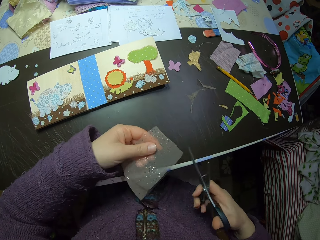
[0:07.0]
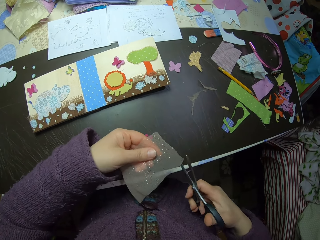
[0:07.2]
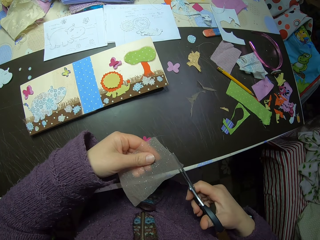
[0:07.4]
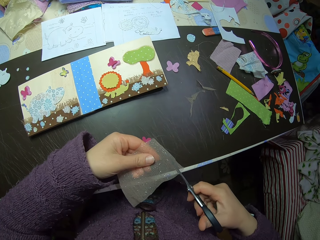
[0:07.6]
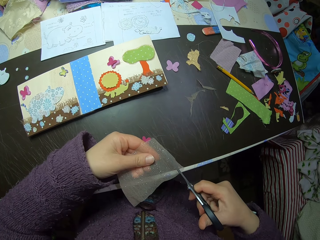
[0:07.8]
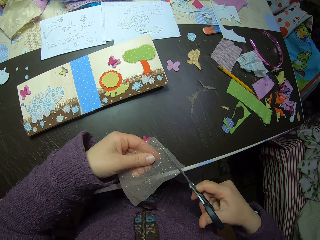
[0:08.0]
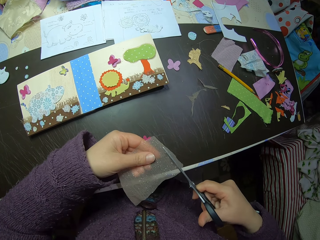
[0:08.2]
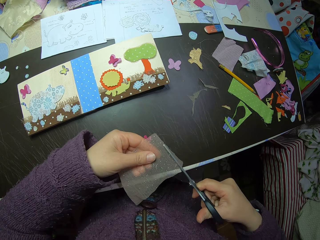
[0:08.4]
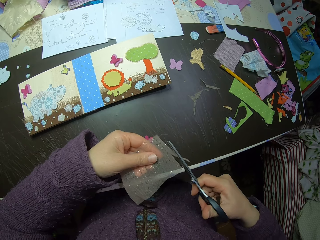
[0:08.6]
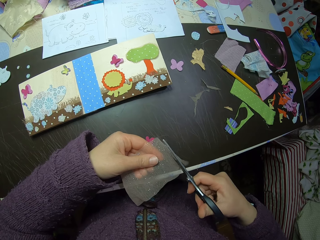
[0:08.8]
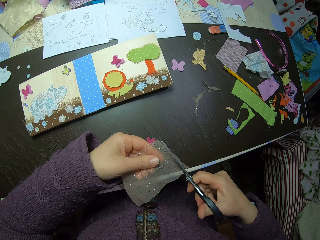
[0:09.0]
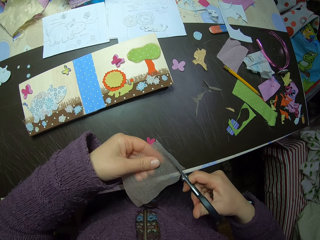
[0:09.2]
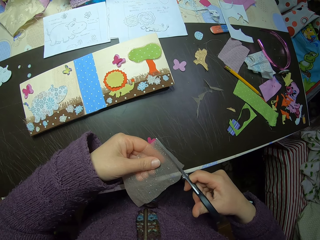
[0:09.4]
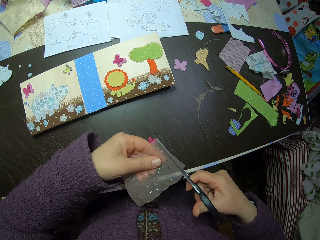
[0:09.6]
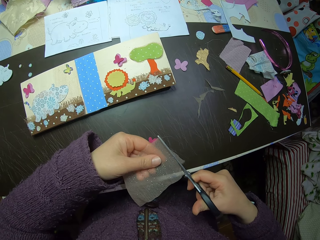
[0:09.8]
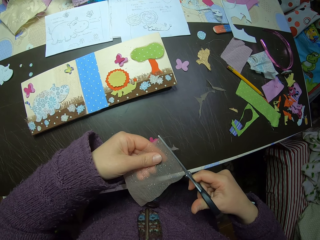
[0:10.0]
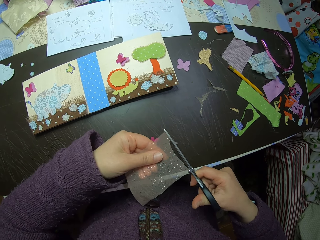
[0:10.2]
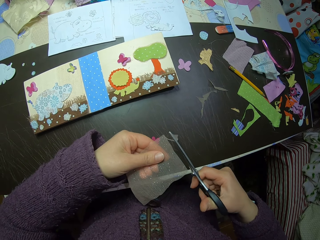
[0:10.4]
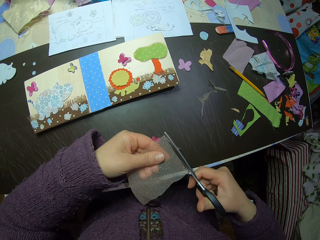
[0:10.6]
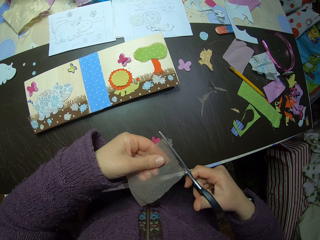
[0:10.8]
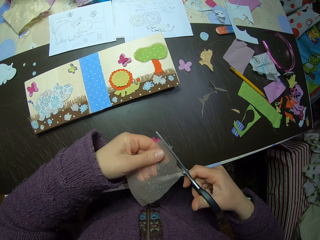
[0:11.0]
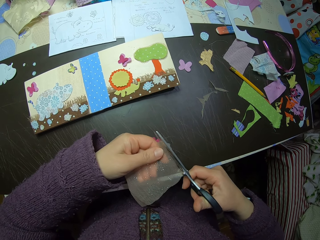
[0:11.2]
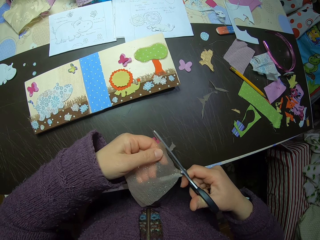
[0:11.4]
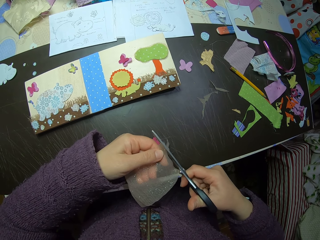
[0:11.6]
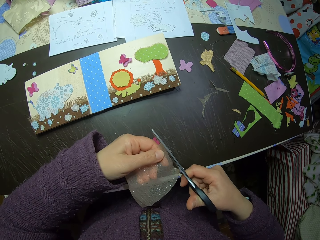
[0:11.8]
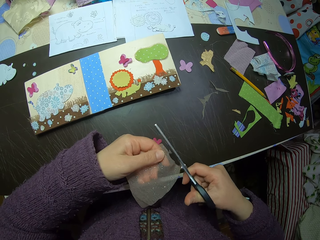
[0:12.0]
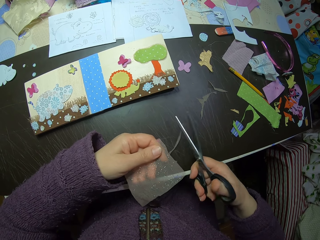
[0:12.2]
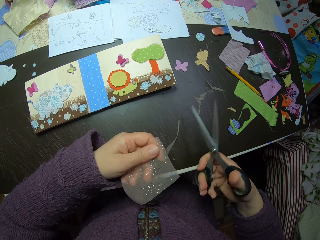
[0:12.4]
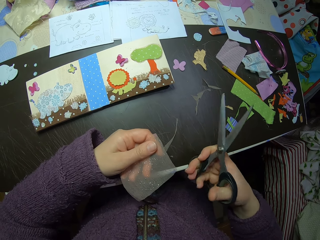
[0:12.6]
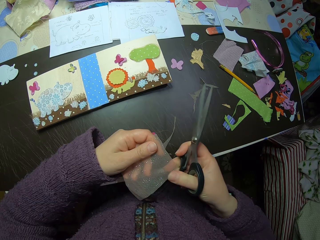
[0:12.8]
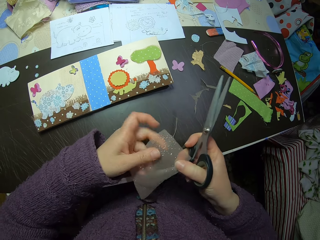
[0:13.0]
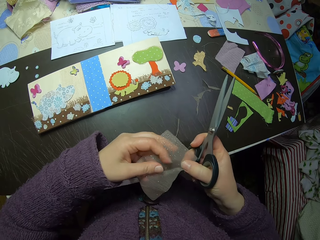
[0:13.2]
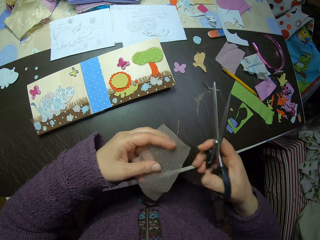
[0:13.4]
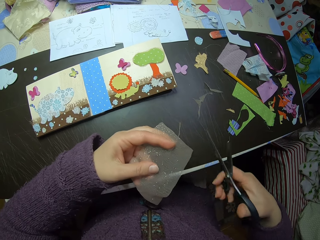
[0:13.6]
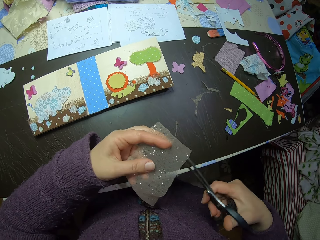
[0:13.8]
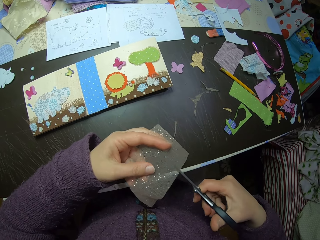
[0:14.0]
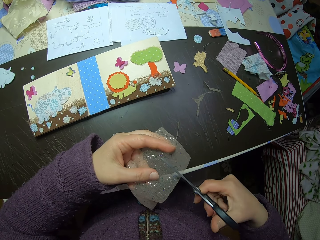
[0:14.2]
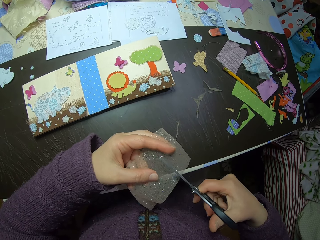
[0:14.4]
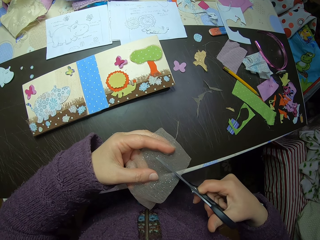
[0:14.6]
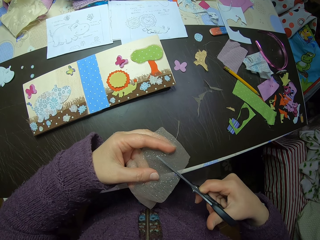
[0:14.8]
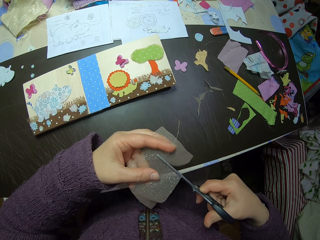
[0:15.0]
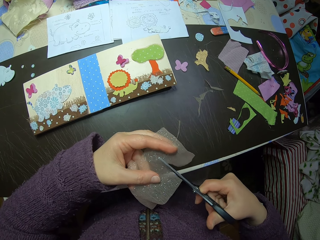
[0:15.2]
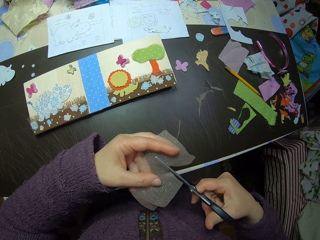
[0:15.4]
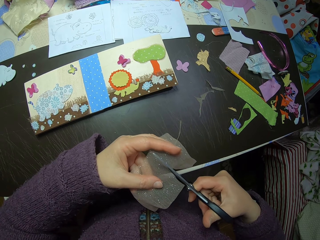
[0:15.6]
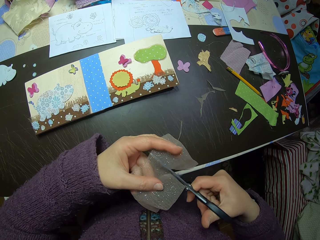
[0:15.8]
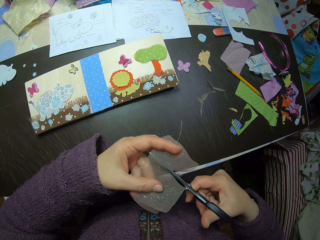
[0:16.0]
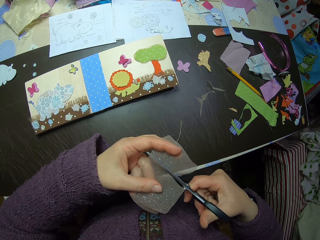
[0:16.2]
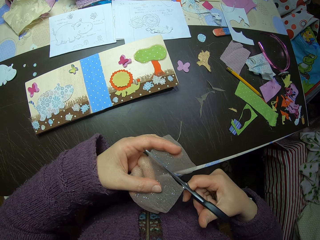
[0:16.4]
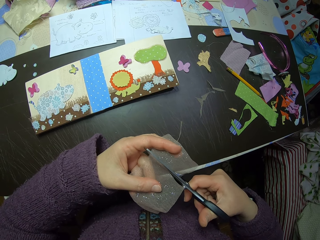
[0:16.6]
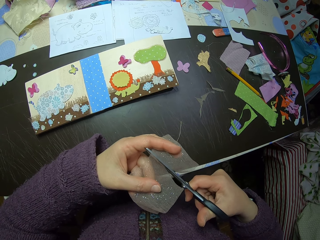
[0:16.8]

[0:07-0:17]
The camera wearer takes a pair of scissors. They cut the colorless paper or fiber material.

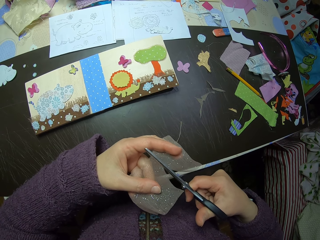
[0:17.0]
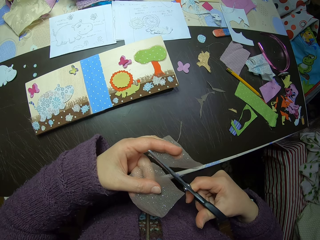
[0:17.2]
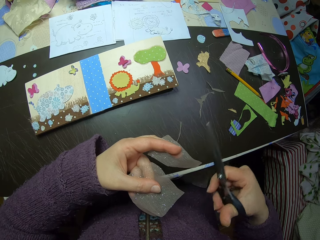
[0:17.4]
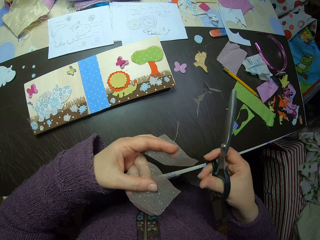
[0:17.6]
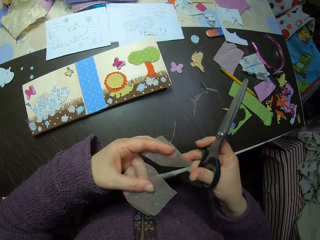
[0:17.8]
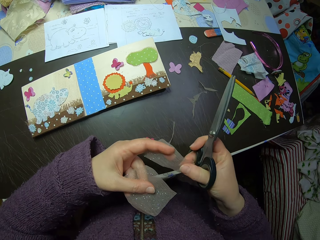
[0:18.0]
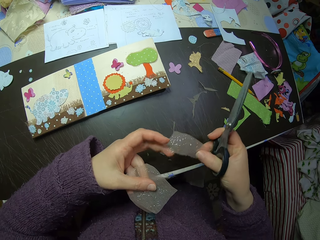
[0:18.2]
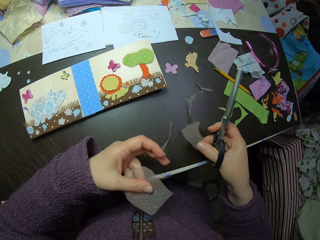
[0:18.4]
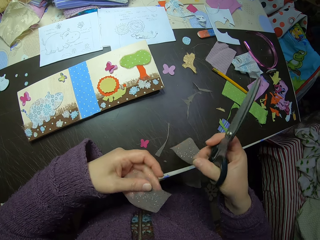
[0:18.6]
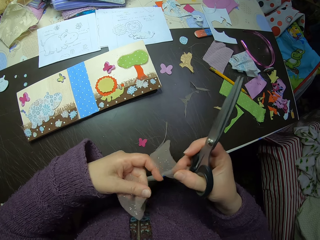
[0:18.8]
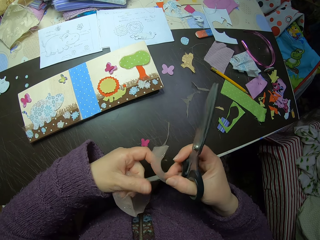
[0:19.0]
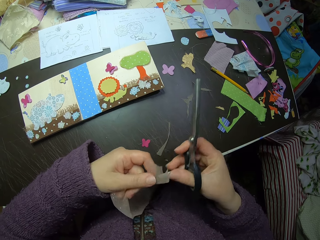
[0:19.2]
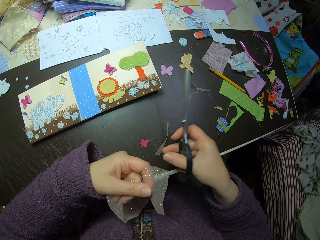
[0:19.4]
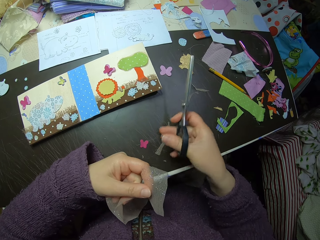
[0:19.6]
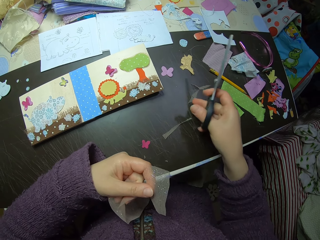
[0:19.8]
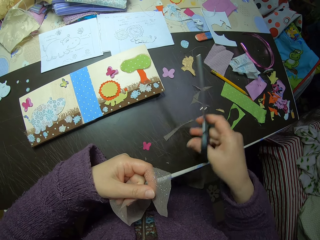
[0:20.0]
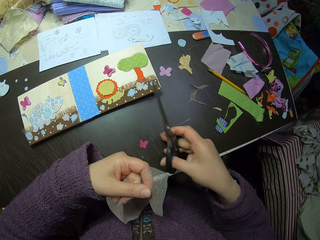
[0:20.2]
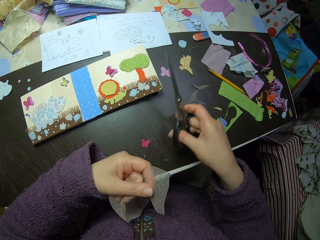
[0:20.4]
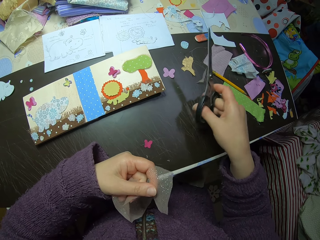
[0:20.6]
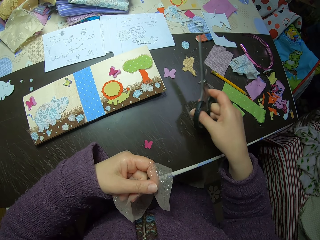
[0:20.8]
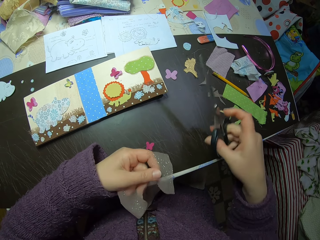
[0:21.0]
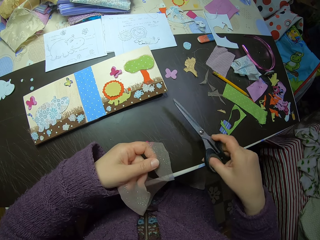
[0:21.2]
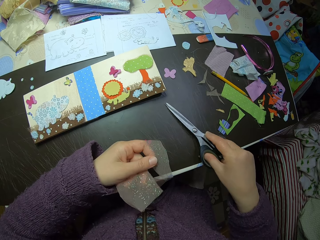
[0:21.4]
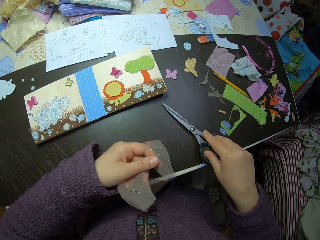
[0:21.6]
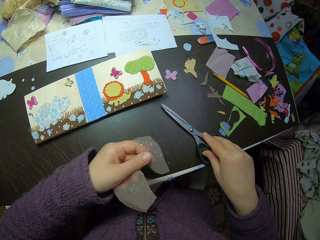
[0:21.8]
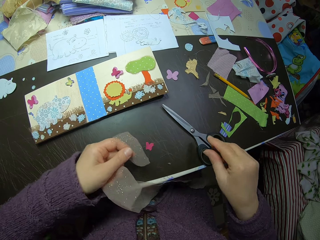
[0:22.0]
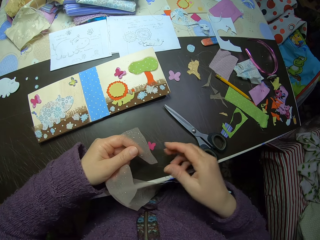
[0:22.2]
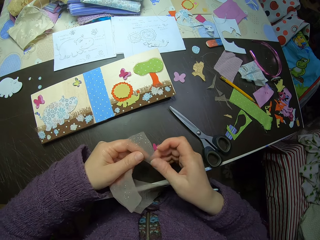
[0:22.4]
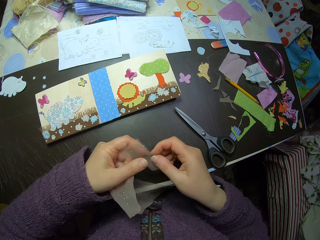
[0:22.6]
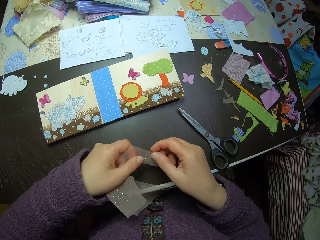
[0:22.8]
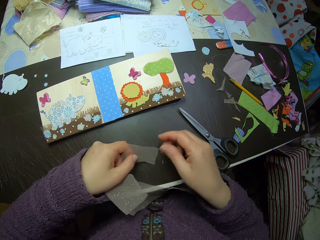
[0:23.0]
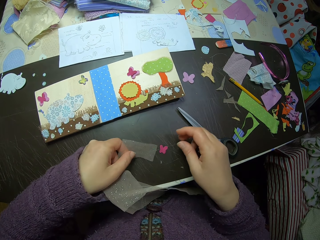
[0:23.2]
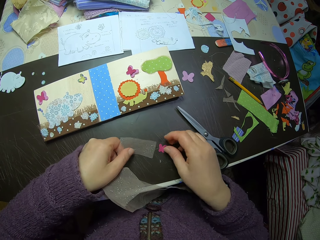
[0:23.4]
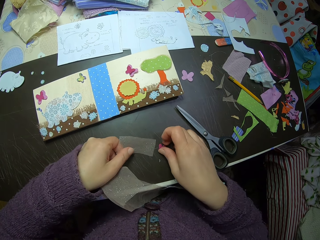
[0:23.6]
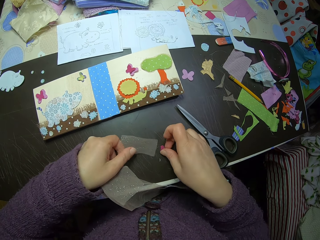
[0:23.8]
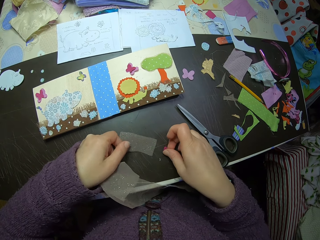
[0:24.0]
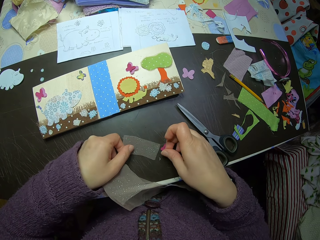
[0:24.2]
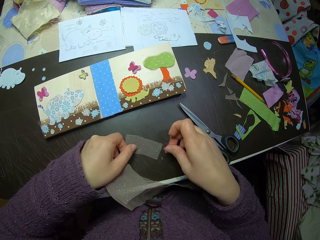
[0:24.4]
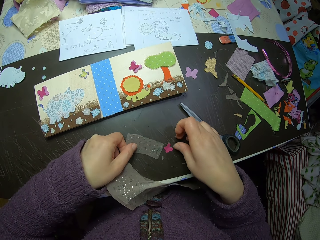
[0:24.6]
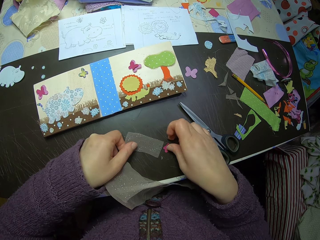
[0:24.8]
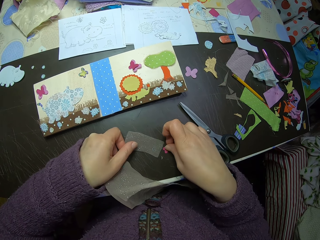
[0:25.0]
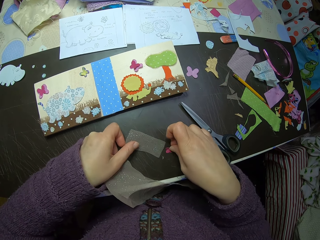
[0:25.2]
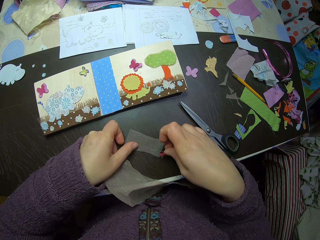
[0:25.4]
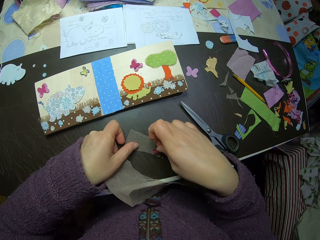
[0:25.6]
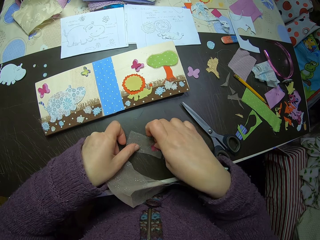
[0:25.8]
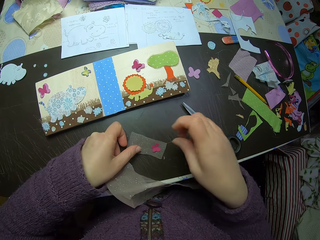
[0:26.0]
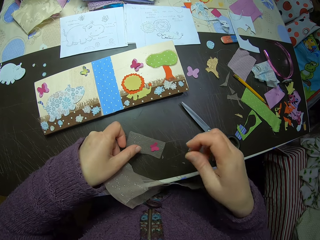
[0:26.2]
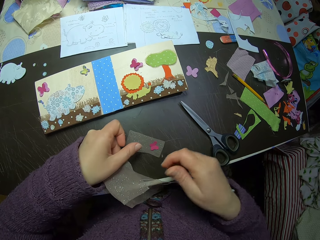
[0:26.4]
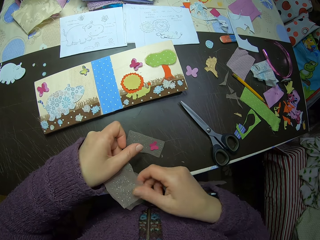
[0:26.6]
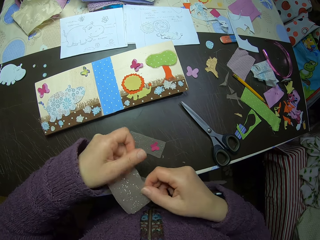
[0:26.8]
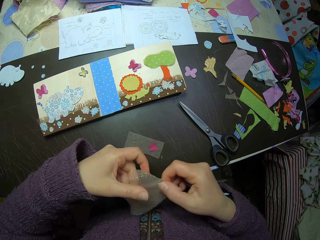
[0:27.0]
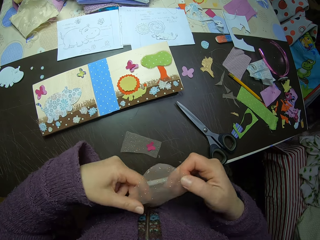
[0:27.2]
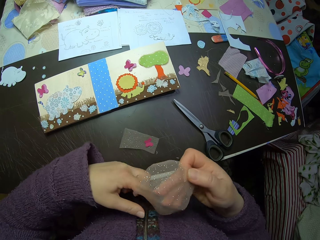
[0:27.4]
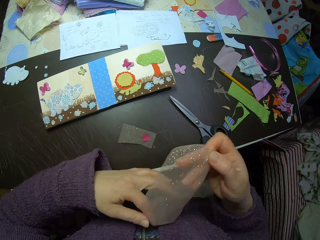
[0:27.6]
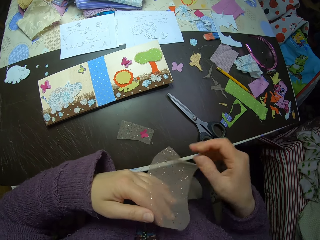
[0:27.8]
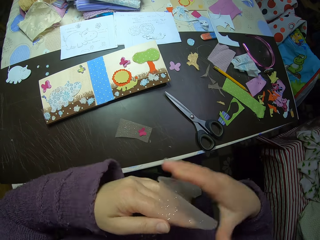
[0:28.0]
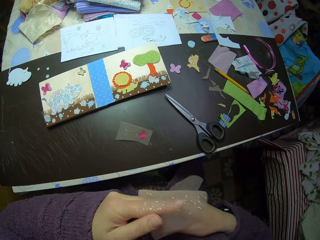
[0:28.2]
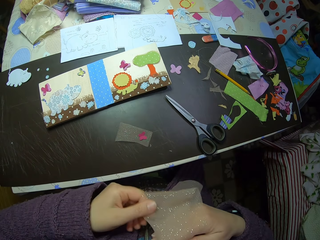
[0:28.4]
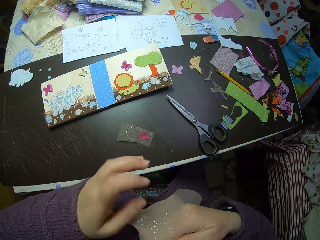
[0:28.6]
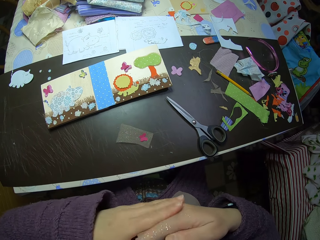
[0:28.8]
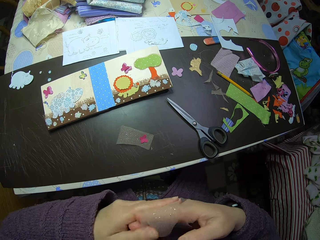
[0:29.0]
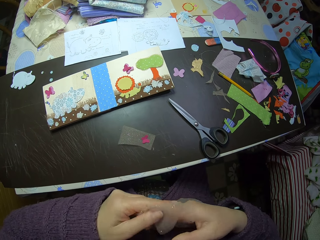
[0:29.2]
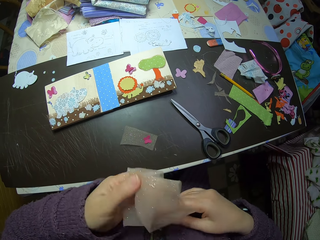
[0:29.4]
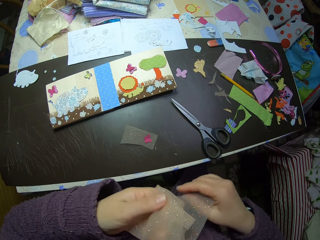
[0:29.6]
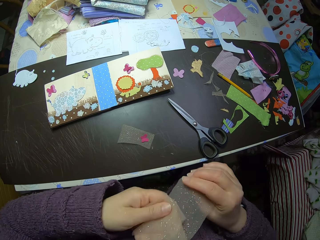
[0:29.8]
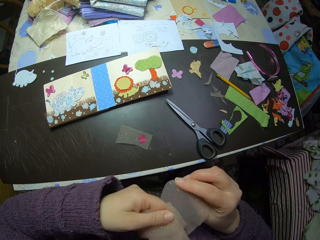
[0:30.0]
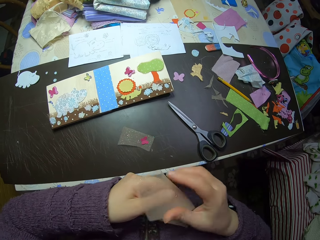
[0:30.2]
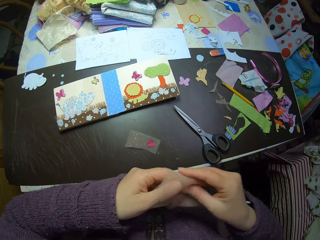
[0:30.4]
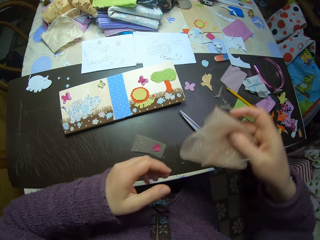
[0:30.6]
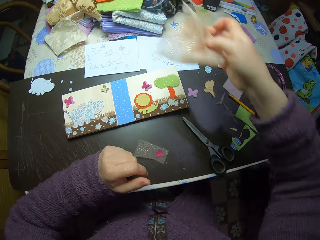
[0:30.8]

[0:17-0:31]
The camera wearer wipes the piece of colorless paper. She pushes the fiber material on the table with her right hand. She puts the pair of scissors on the table. She picks up the butterfly shaped paper or sticker from the table. She puts the fiber material on the table. She puts the butterfly shaped paper on the fiber material. She folds the remaining fiber material with both hands.
